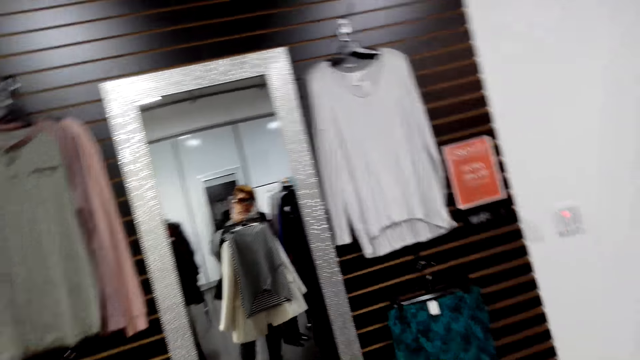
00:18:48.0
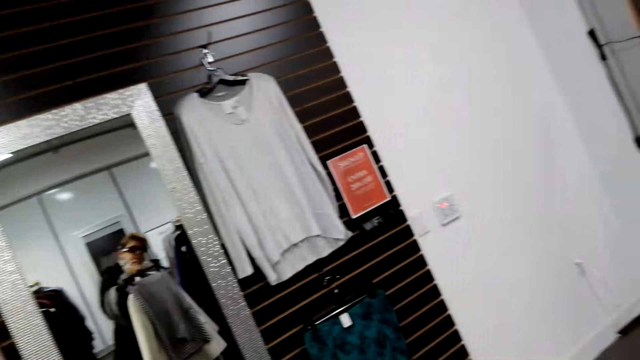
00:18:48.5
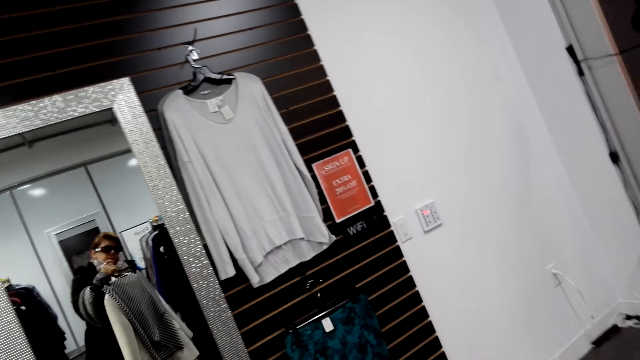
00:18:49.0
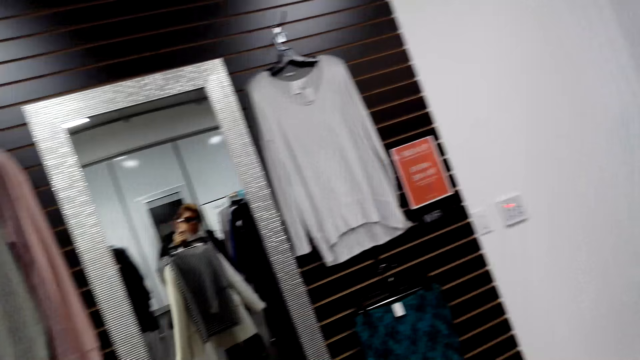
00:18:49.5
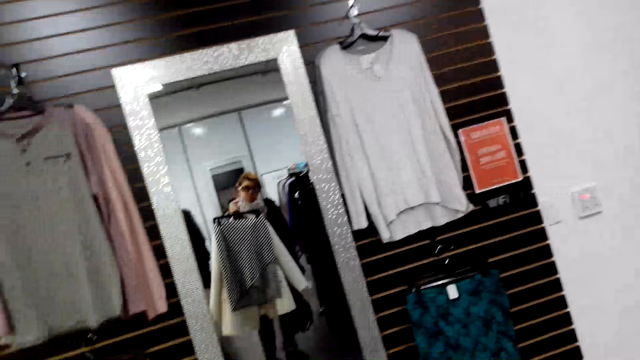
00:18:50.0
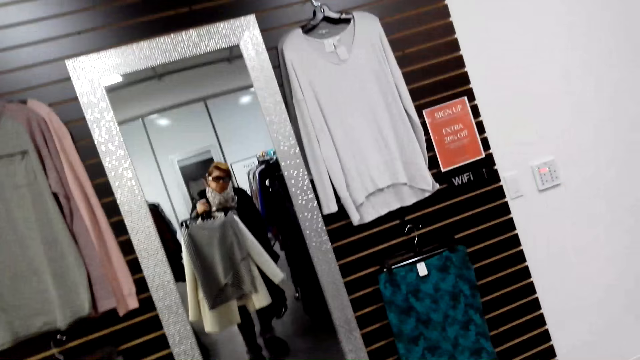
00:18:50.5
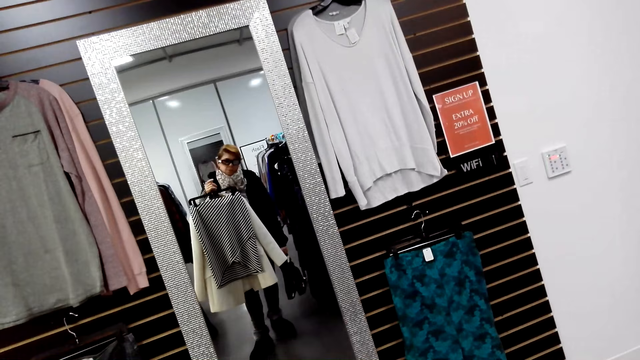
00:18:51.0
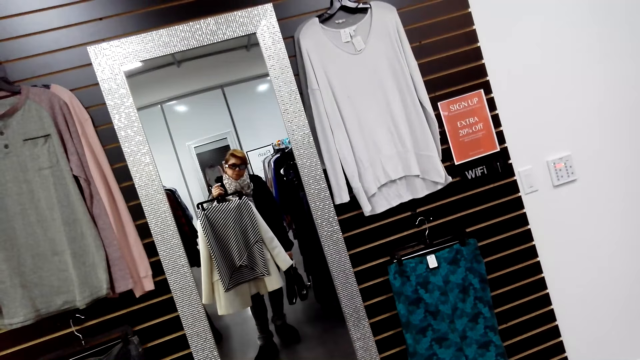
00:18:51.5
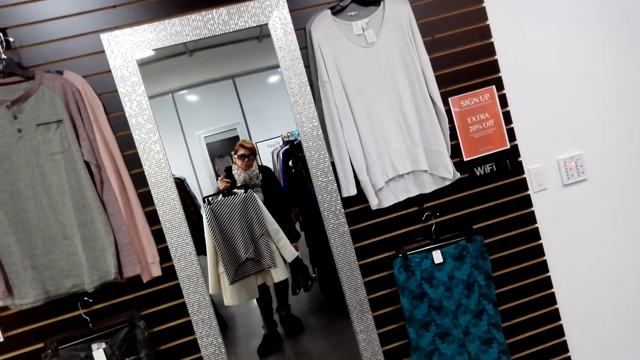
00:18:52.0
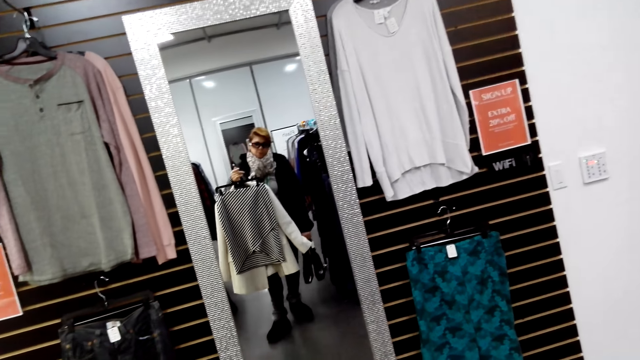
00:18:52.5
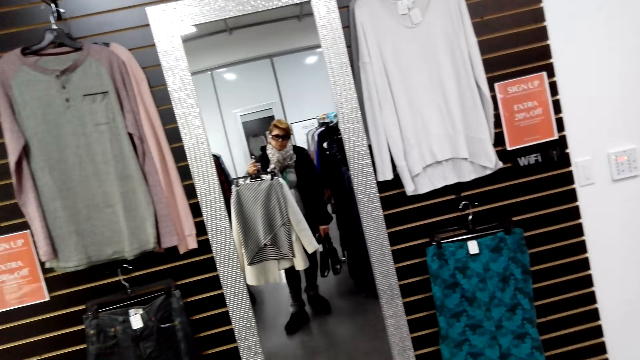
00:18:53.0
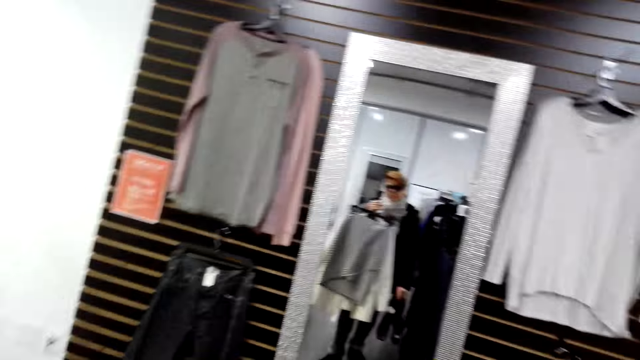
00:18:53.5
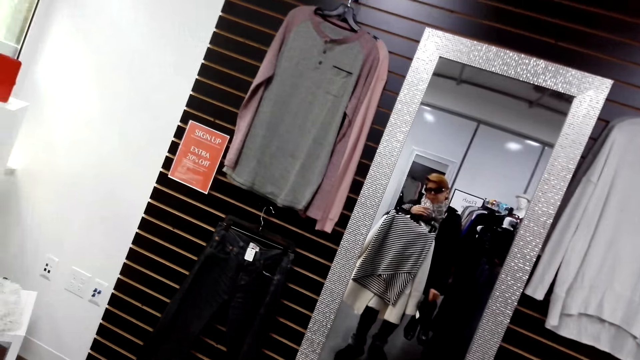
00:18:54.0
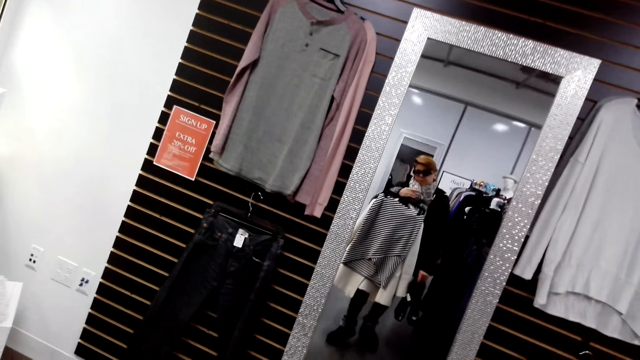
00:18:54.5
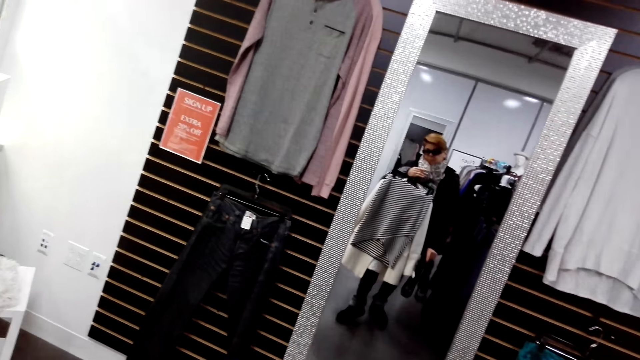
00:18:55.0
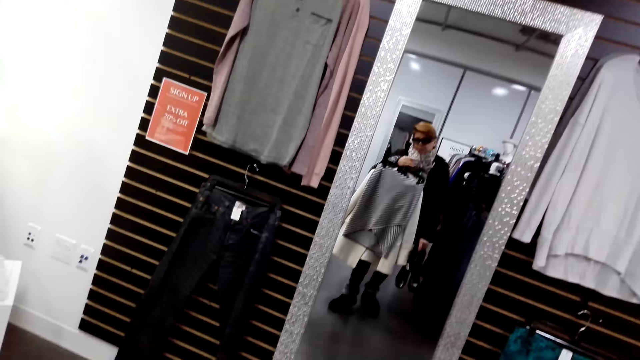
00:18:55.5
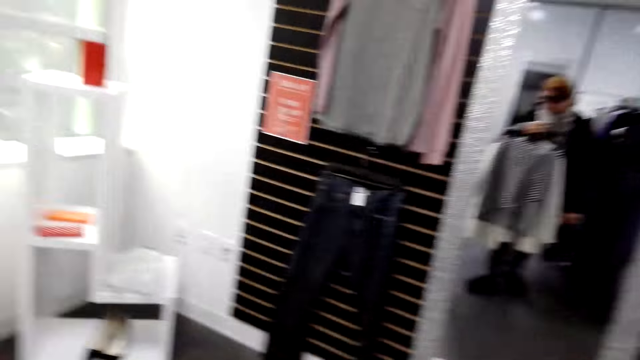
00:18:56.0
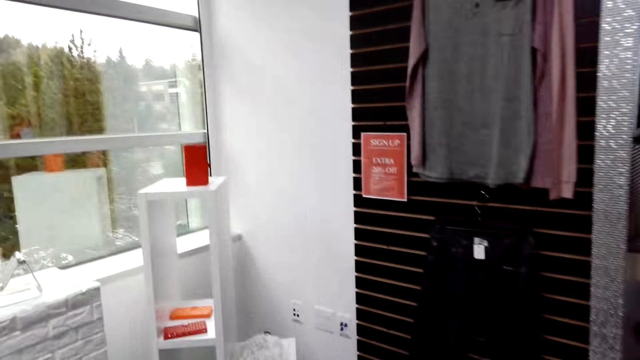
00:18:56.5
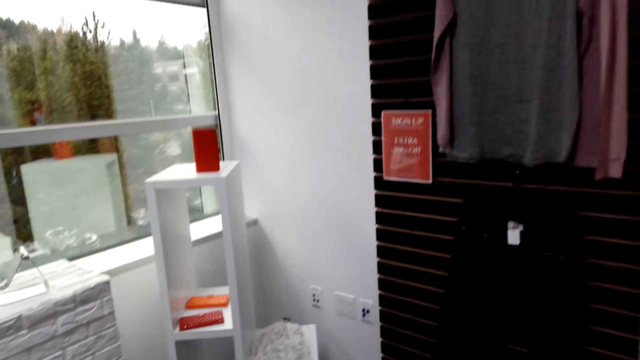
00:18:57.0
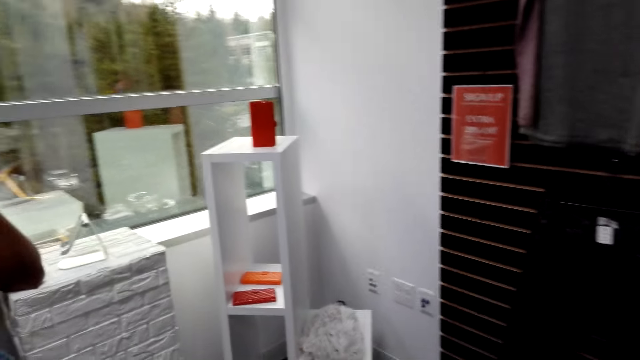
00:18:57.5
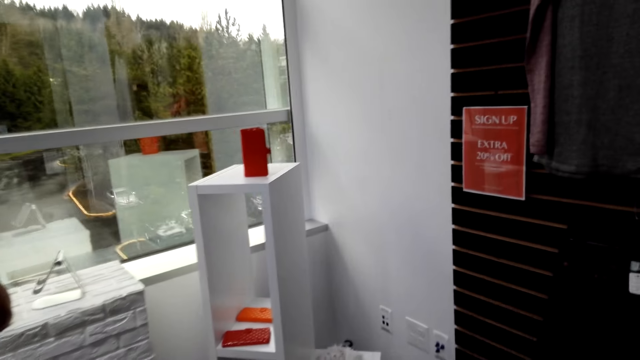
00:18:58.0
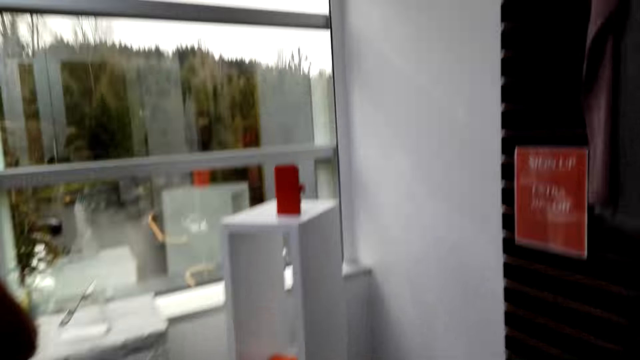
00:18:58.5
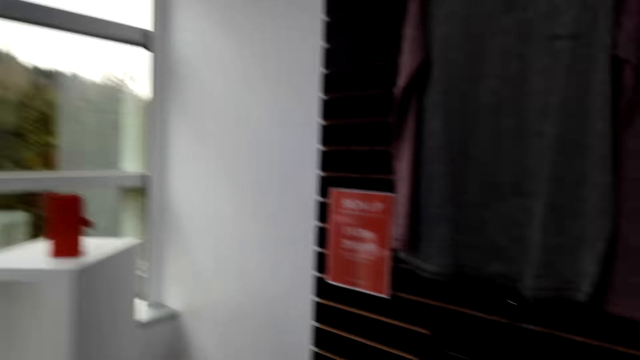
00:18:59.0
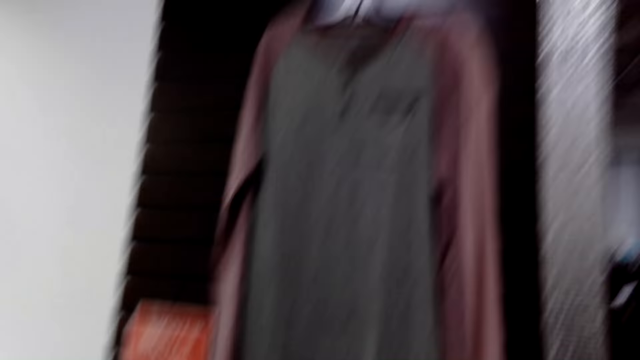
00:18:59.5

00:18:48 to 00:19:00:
The camera wearer walks on the floor. They look around.

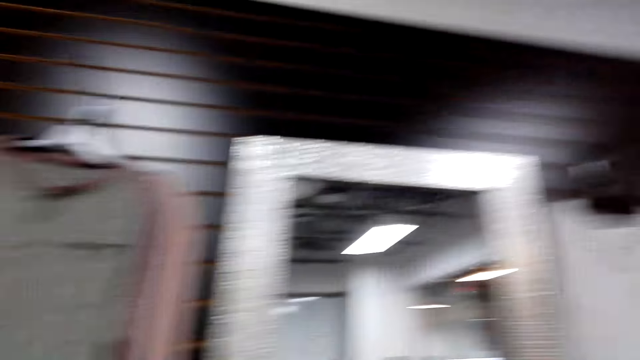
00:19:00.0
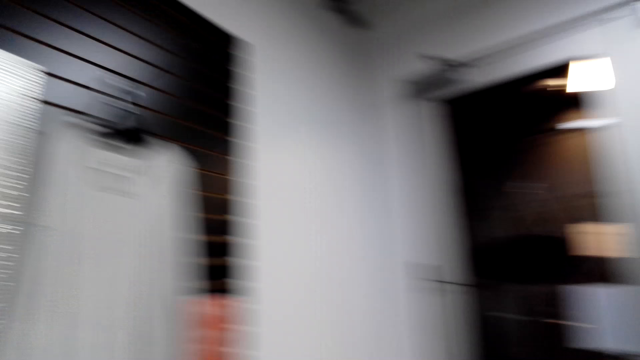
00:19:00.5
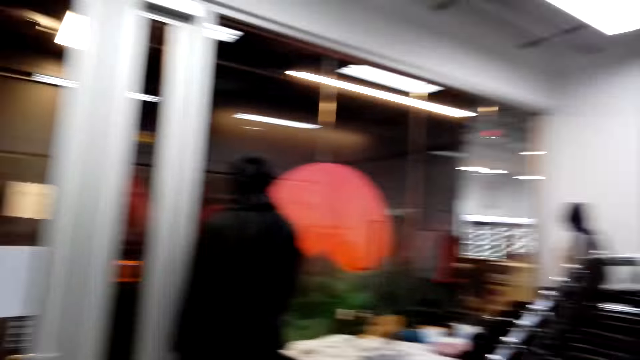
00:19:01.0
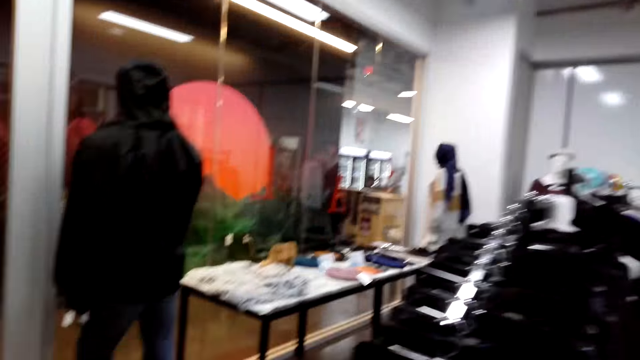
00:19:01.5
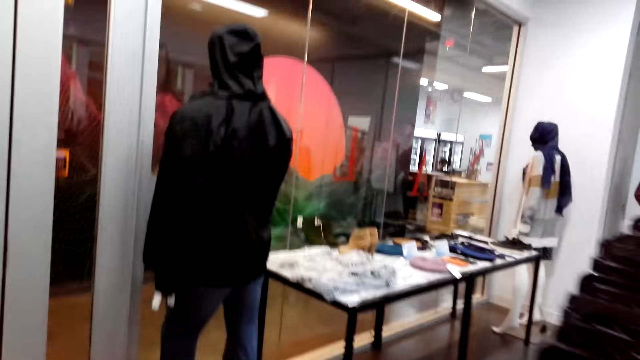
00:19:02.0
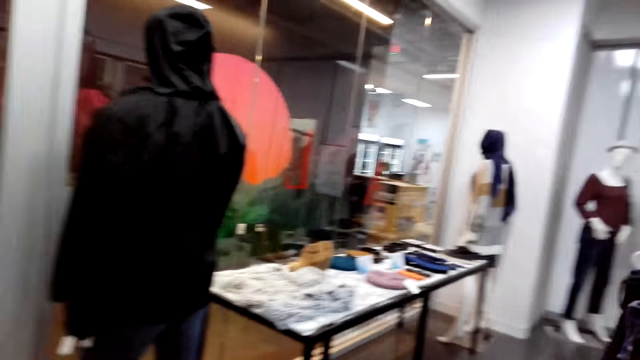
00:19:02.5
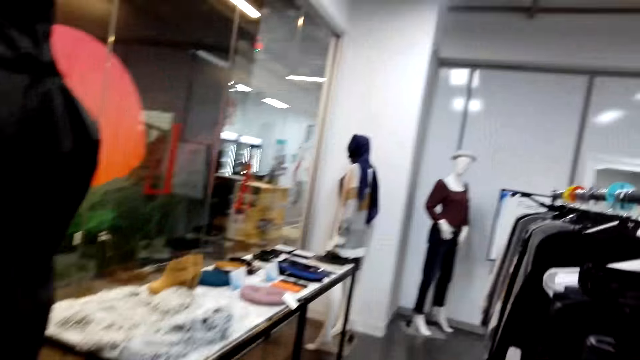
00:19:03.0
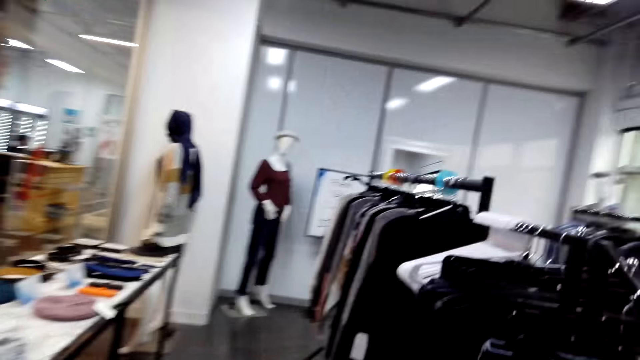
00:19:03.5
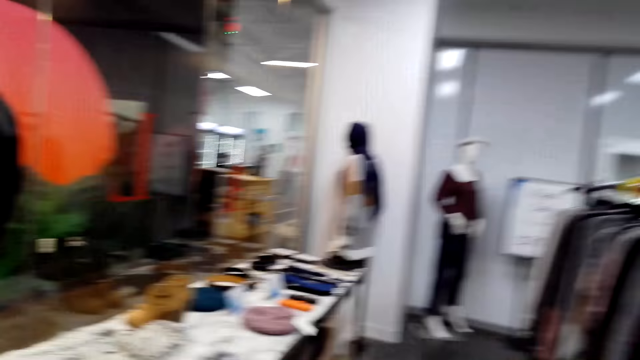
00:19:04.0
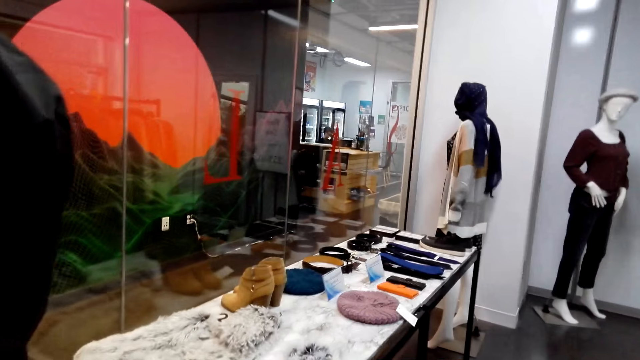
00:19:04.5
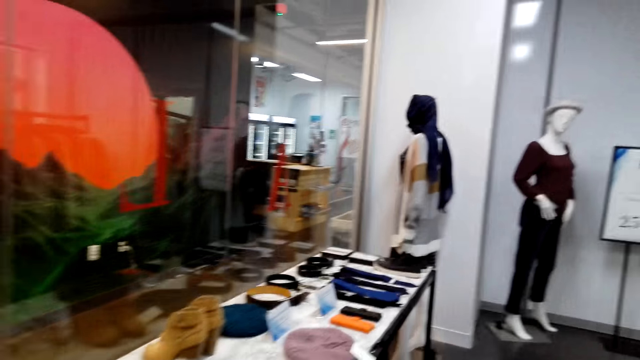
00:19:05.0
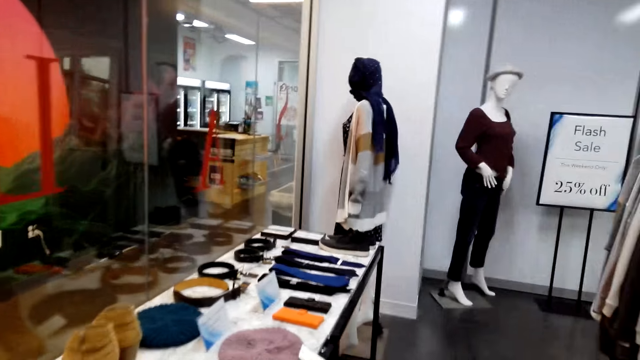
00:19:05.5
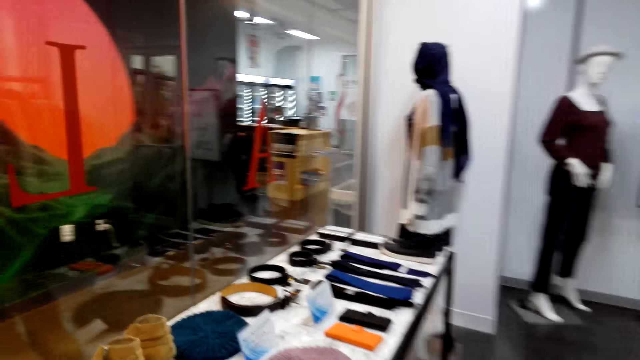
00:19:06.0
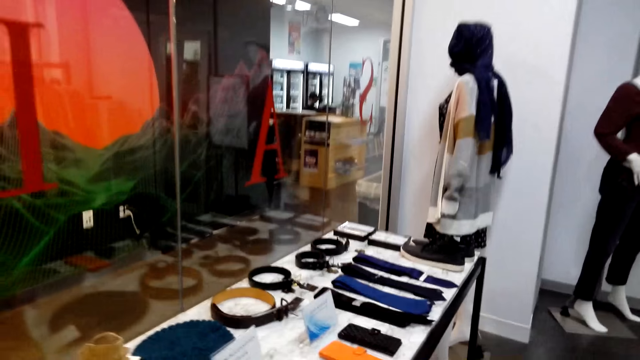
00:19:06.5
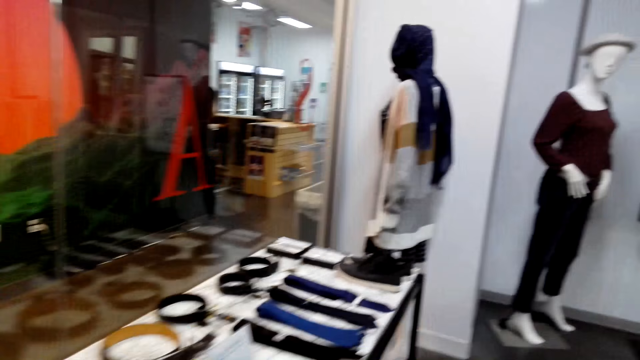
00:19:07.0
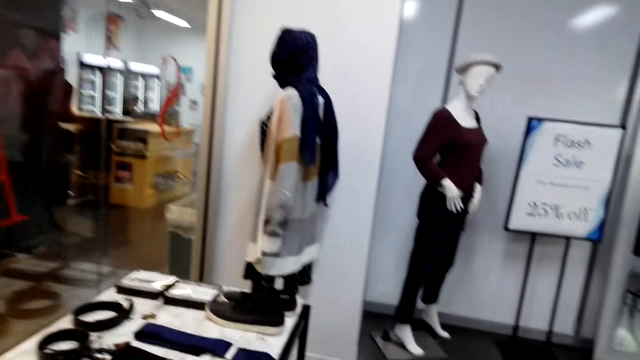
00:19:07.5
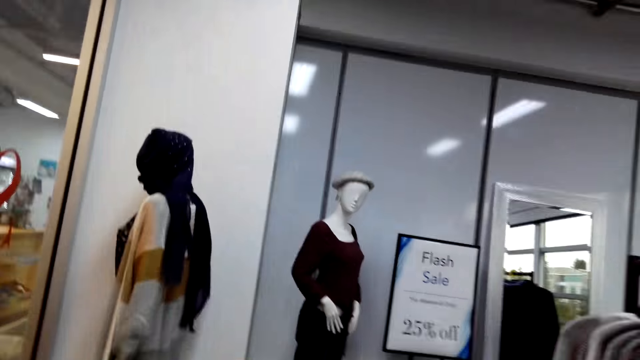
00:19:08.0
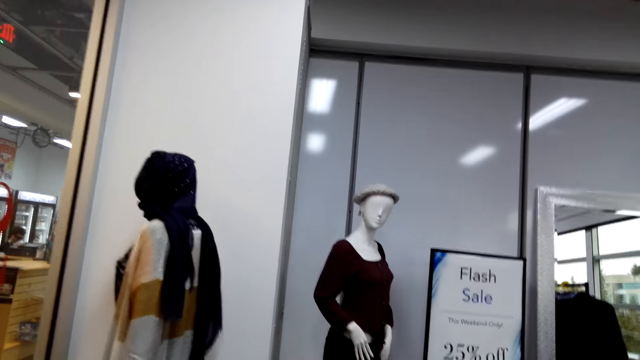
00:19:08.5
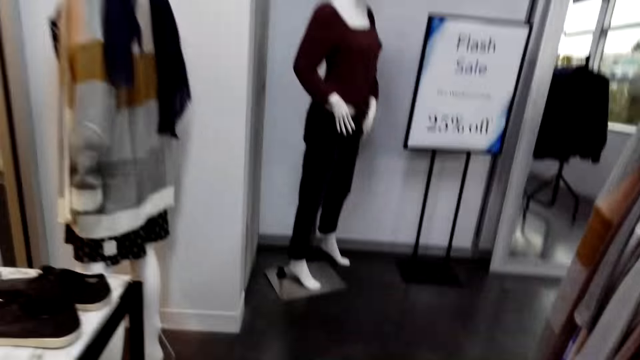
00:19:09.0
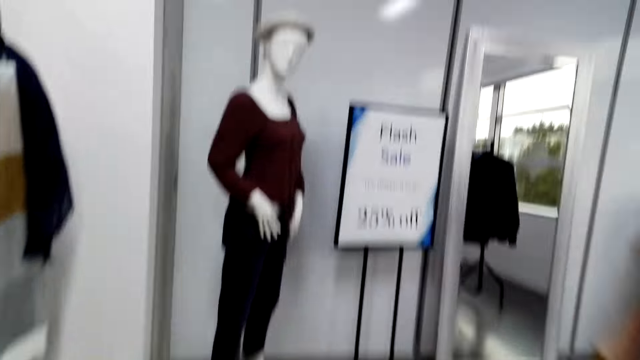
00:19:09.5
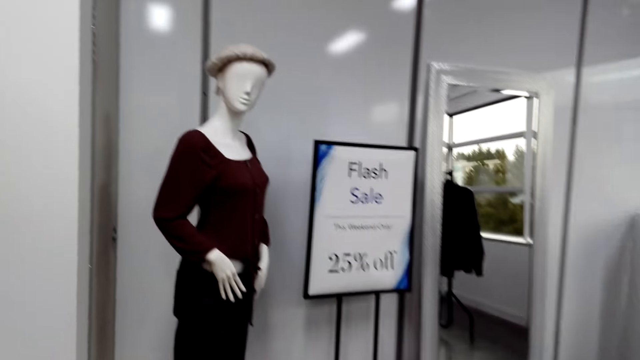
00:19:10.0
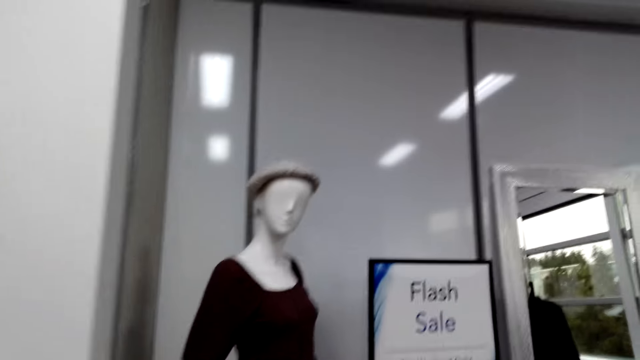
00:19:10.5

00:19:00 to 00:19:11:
The camera wearer walks around.
